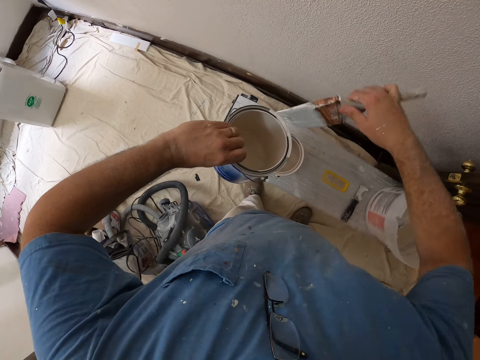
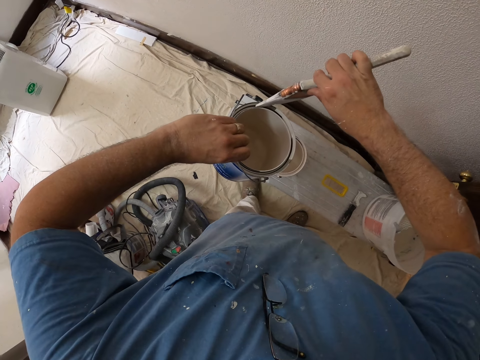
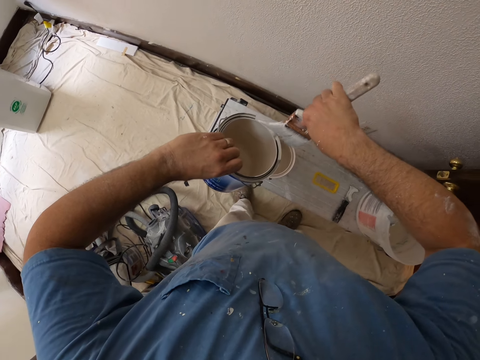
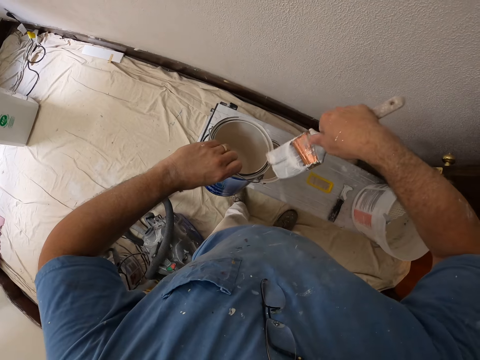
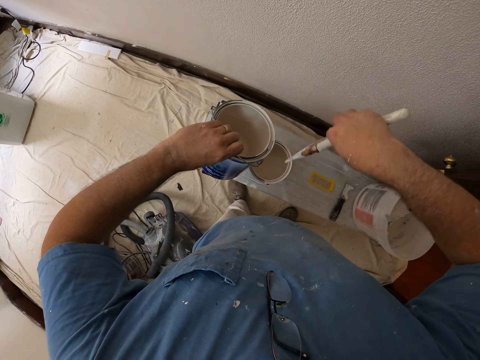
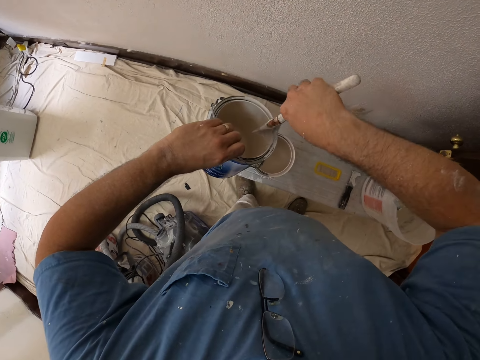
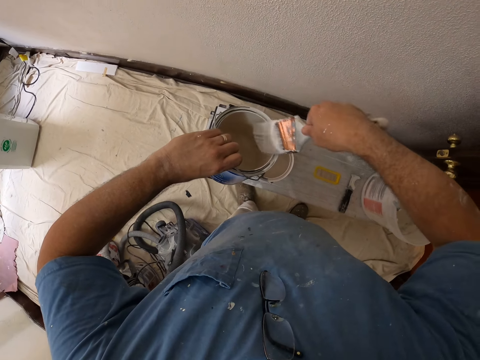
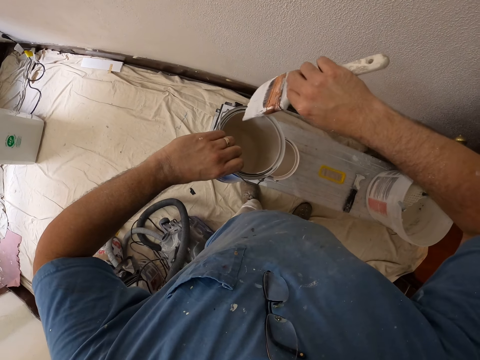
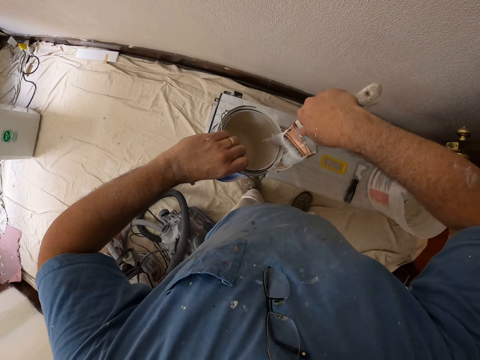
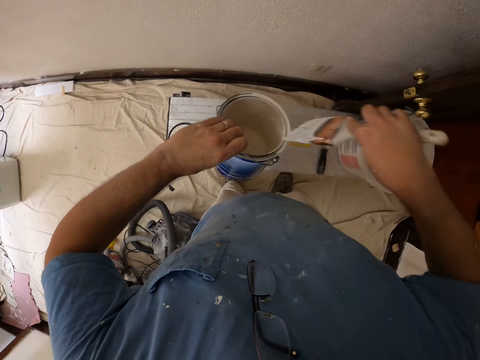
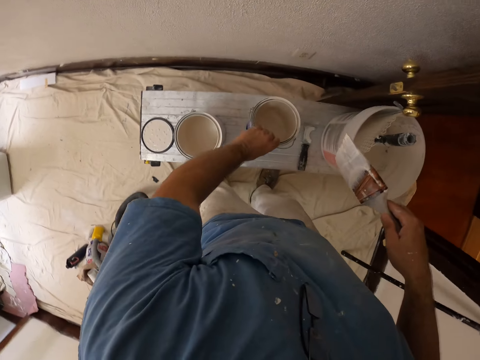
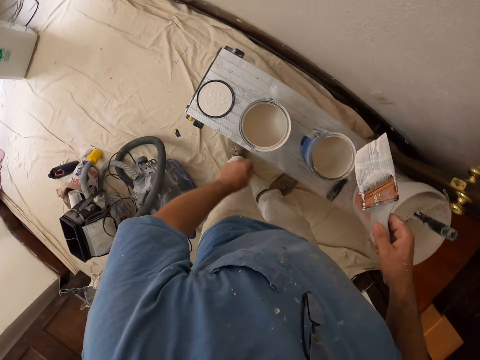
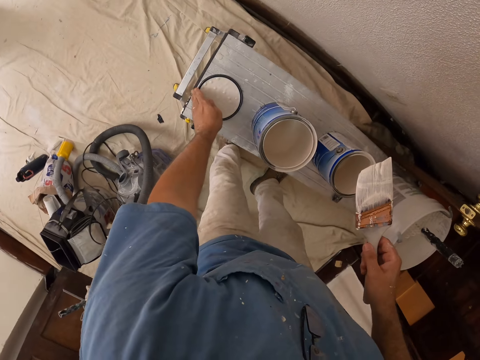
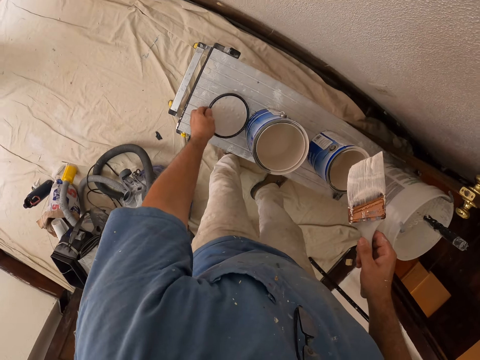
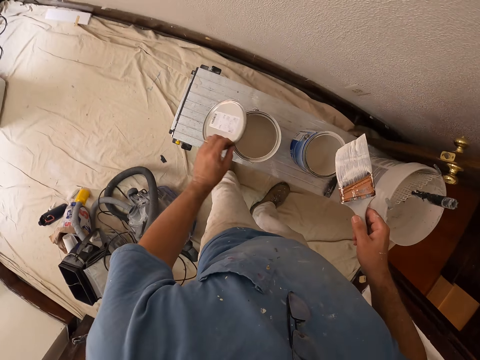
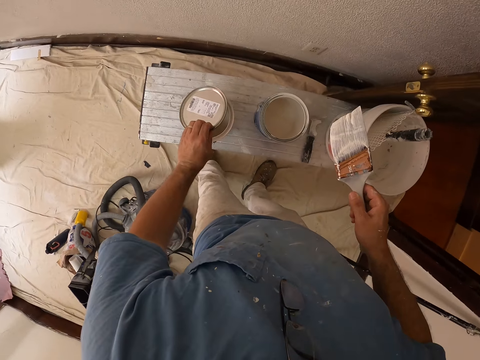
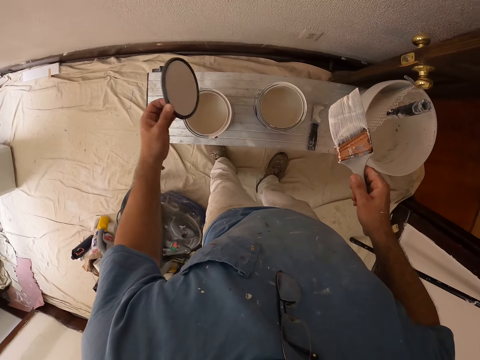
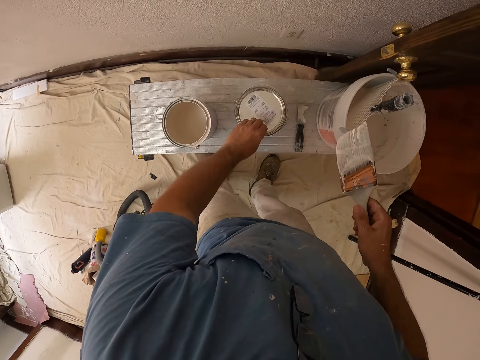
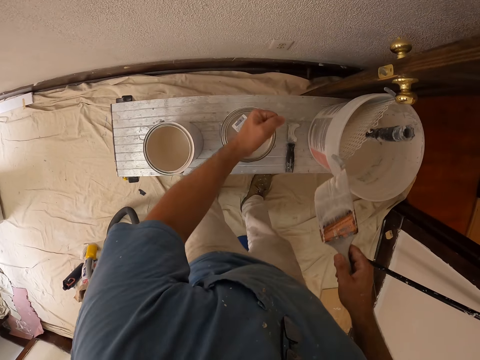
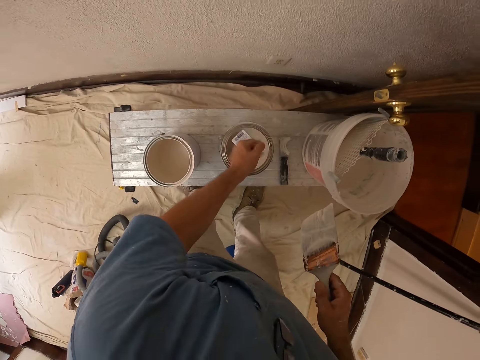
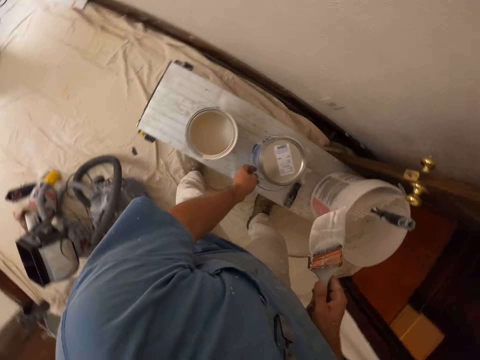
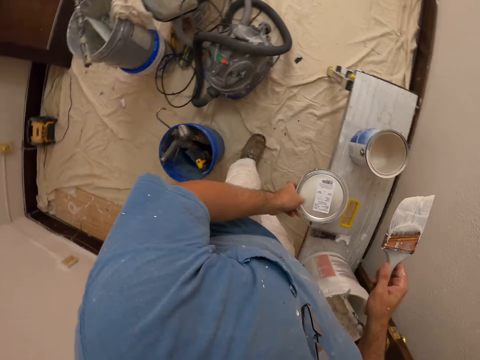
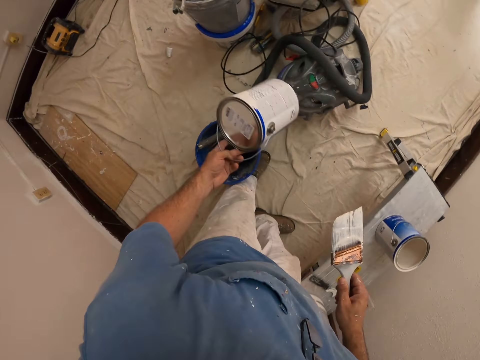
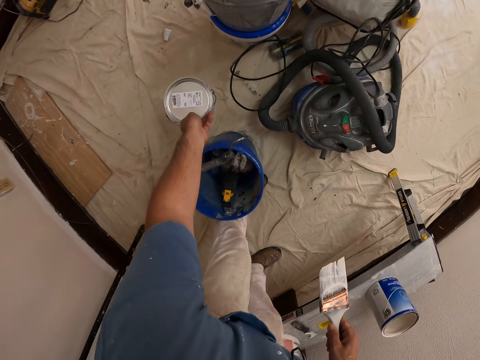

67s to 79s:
The camera wearer drops the paint on the table with the left hand. They pick up the paint lid with the left hand. They place the paint lid on the can. They close the can with the lid. They hit the paint with the left fist. They seal the paint can. They pick up the paint off the table.

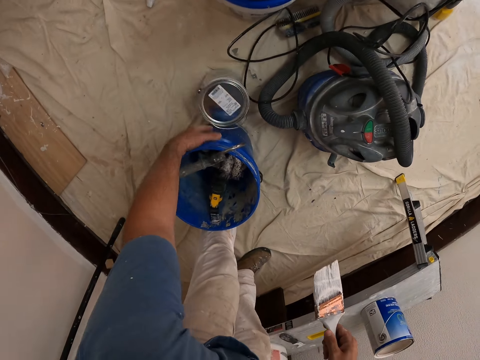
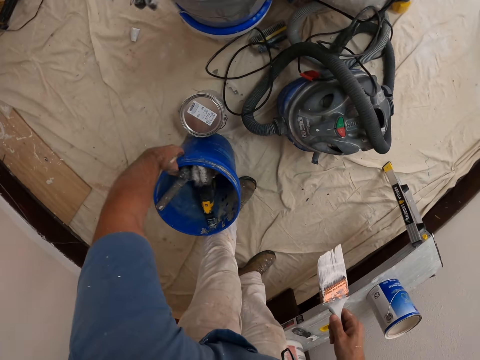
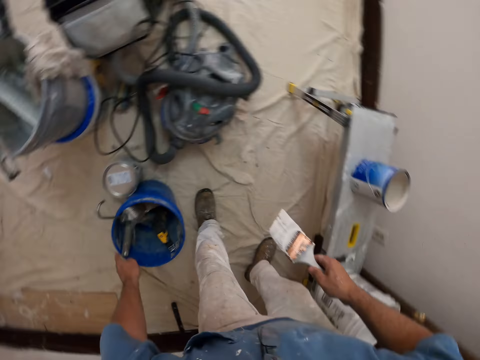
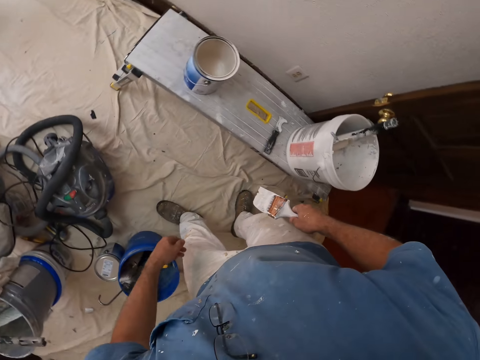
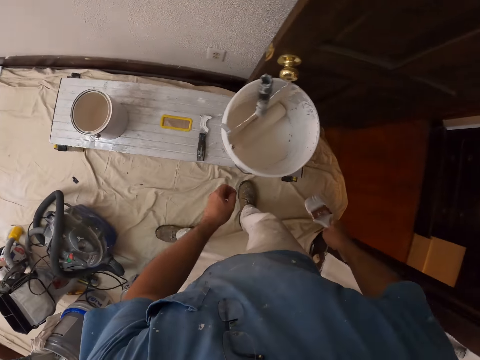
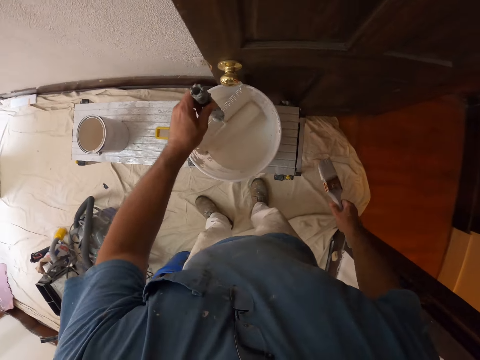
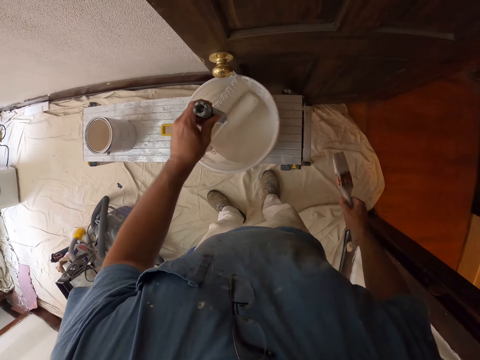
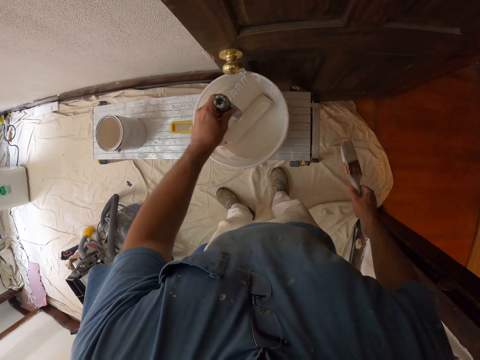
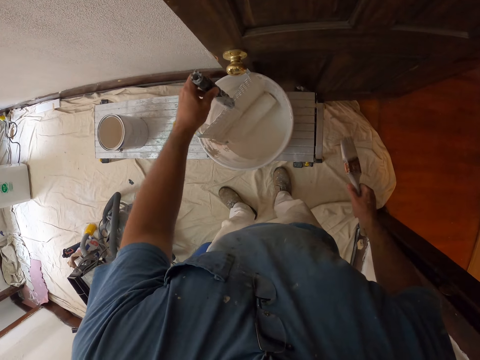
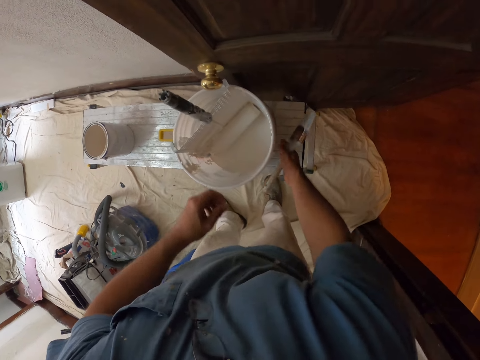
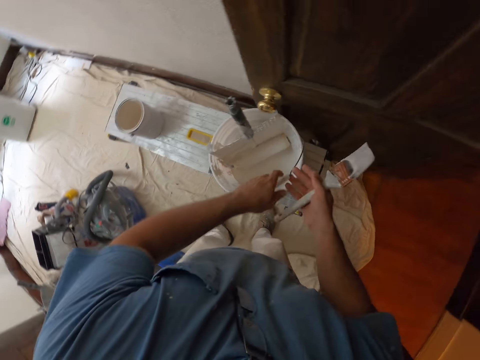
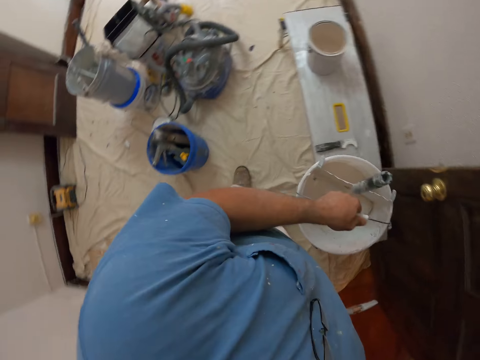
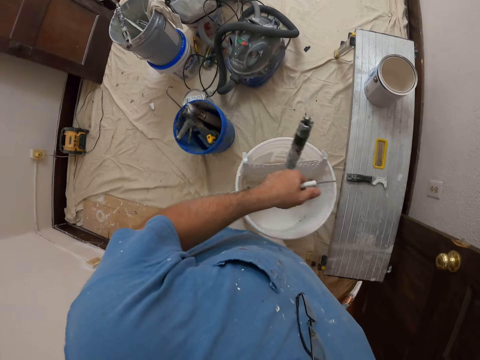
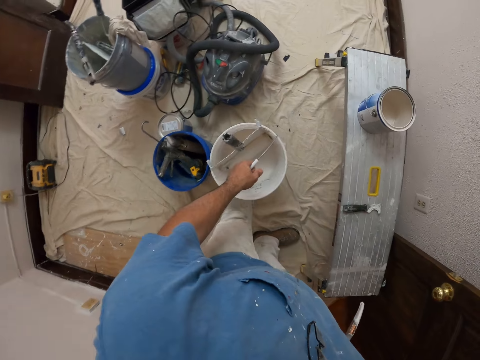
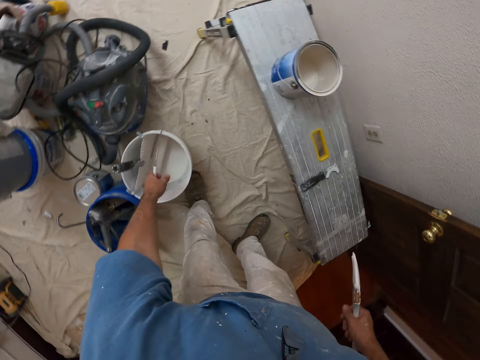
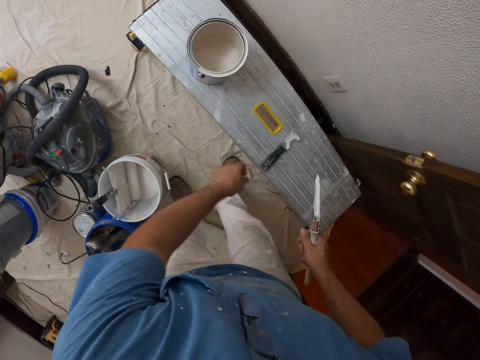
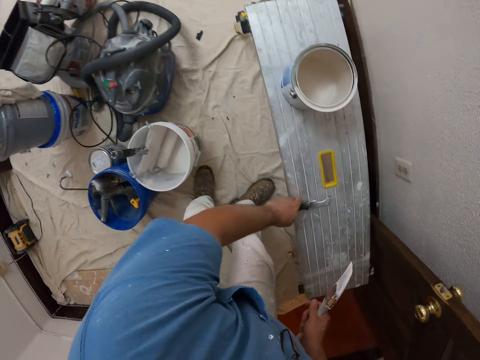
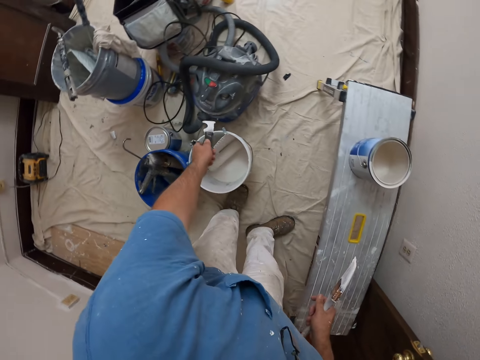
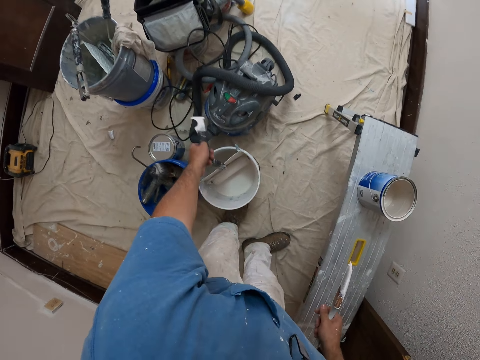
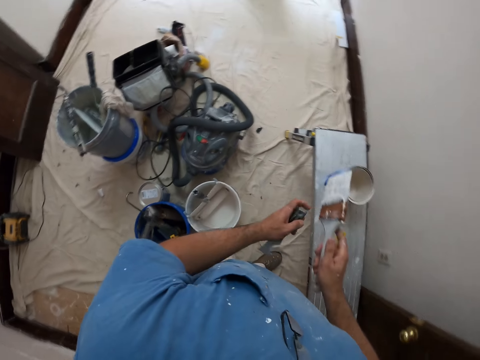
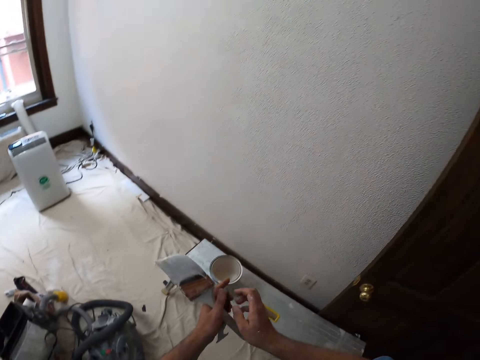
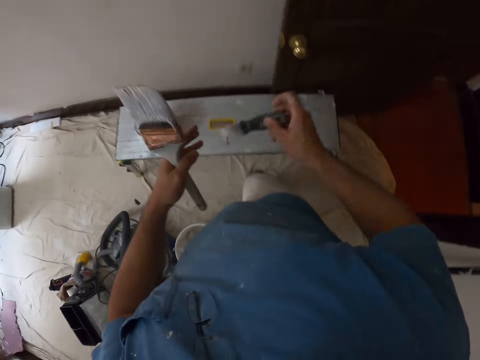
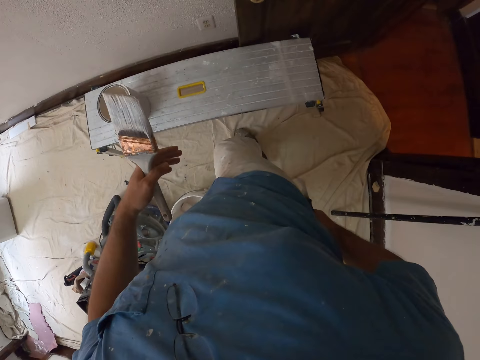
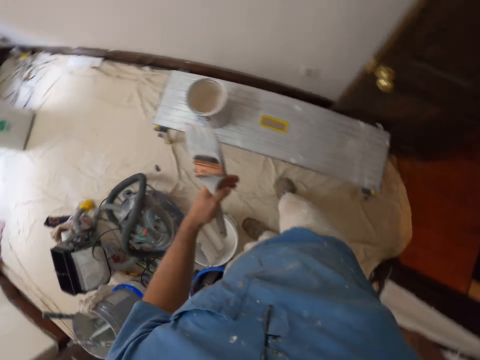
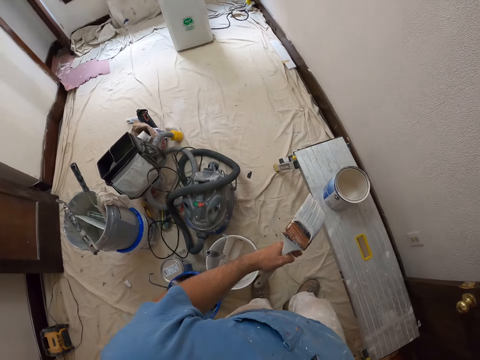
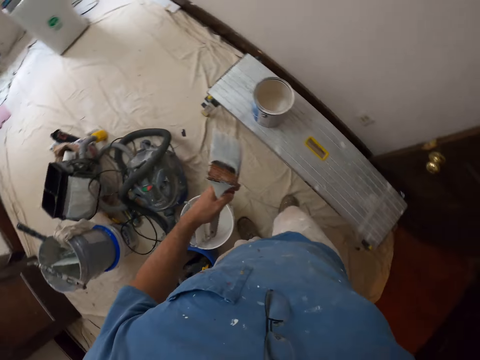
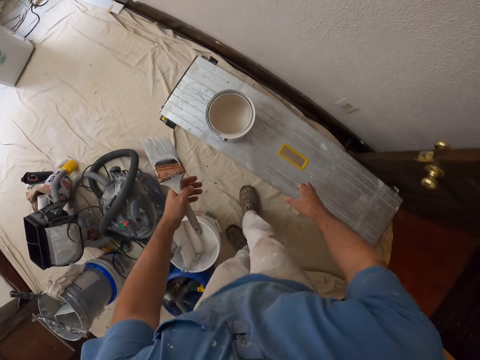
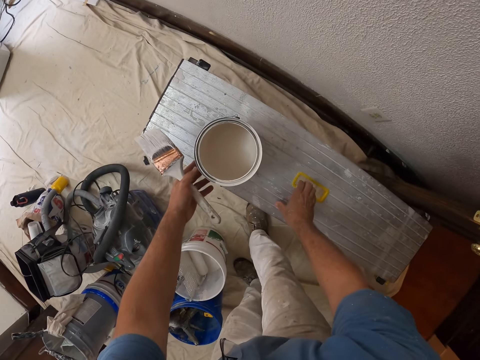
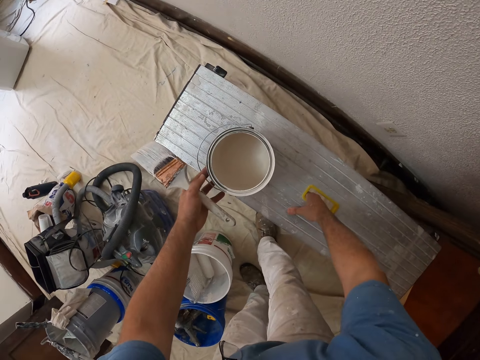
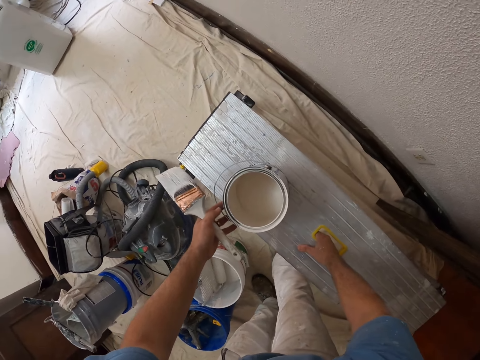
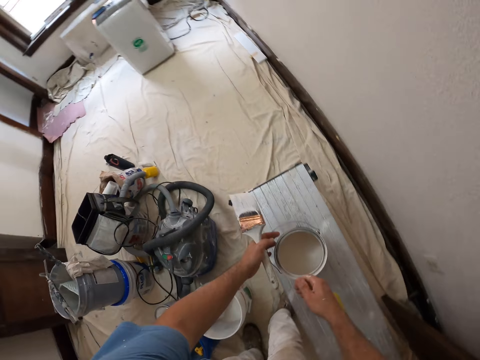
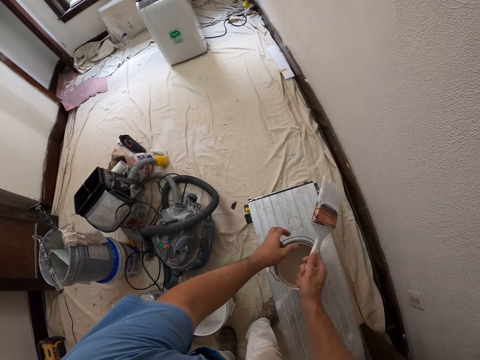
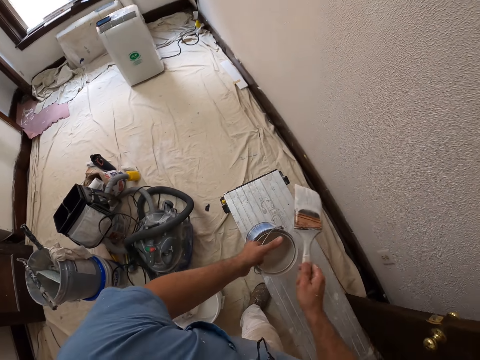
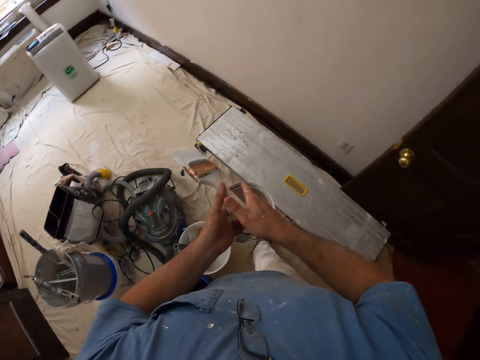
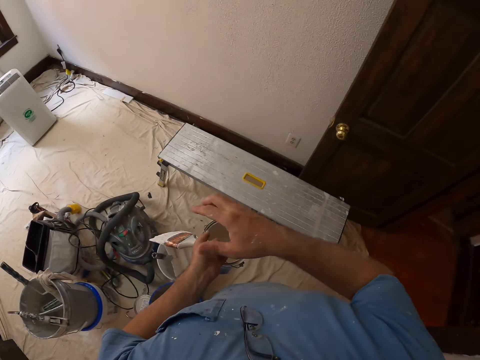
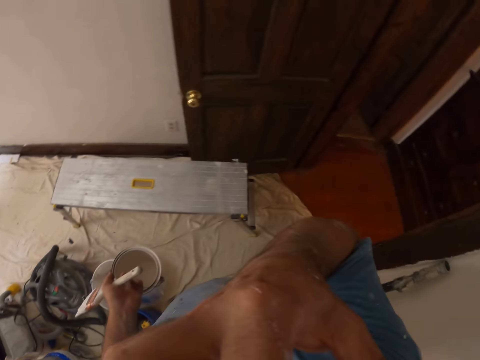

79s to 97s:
The camera wearer drops the paint on the floor. He moves a blue bucket. He holds the bucket. He walks in the room with the paint brush in his hand. He rolls the paint roller in the paint. He holds the paint roller. He picks up the paint bucket. He carries the bucket of paint. He drops the bucket of paint on the floor. He picks up the wall scraper off the table. He passes the wall scraper from the left to the right hand. He pockets the wall scraper. He touches a folding step ladder. He holds the paint with the left hand. He lifts the table with the right hand. He passes the brush from the left to the right hand. He lifts the painting can. He passes the brush from the right to the left hand. He touches the face.
